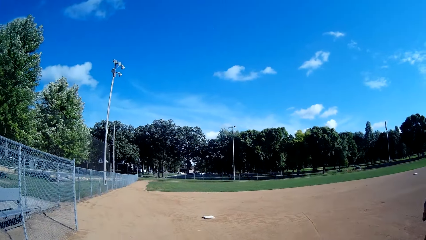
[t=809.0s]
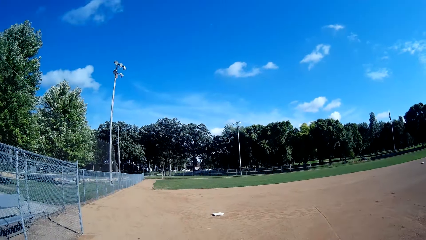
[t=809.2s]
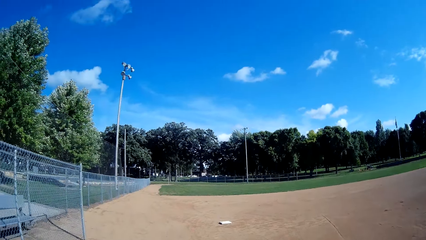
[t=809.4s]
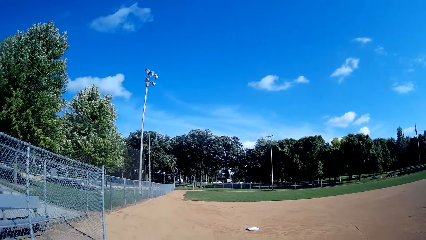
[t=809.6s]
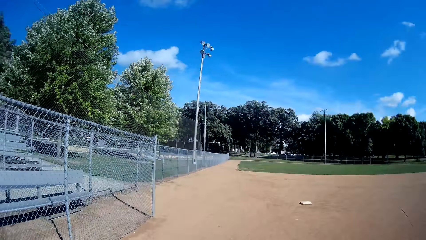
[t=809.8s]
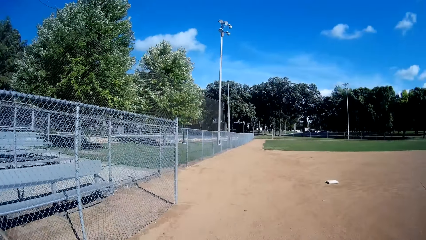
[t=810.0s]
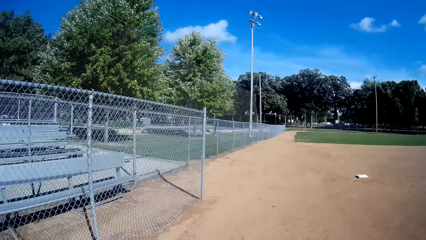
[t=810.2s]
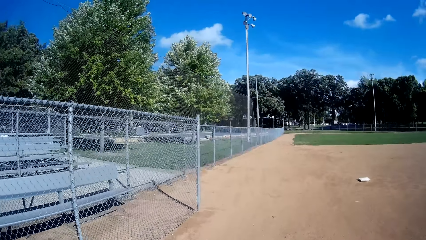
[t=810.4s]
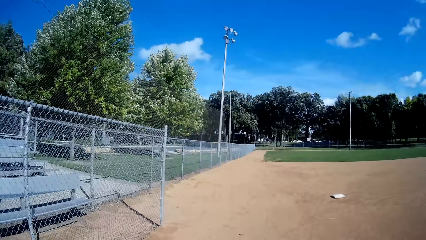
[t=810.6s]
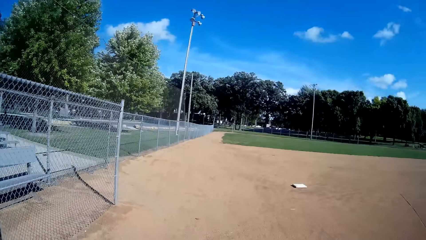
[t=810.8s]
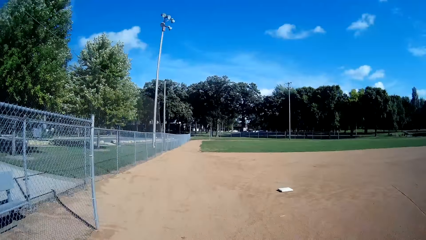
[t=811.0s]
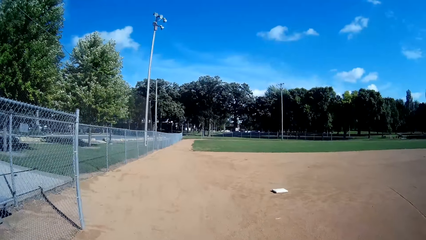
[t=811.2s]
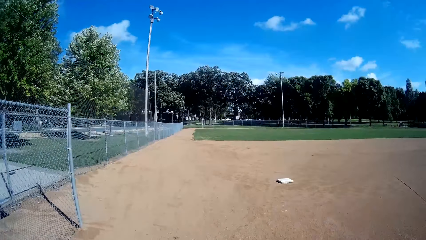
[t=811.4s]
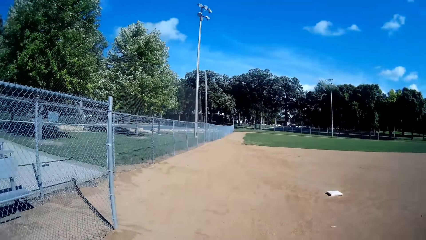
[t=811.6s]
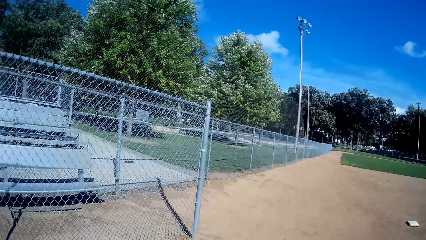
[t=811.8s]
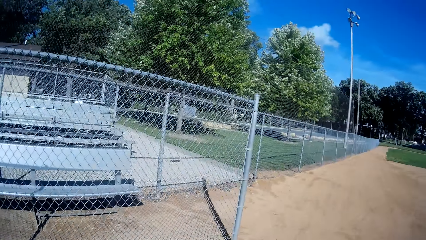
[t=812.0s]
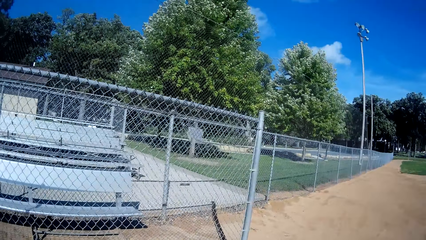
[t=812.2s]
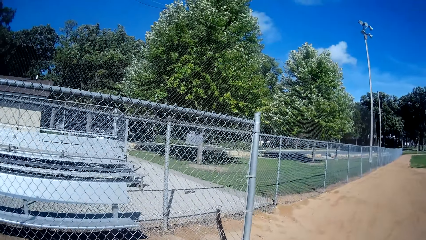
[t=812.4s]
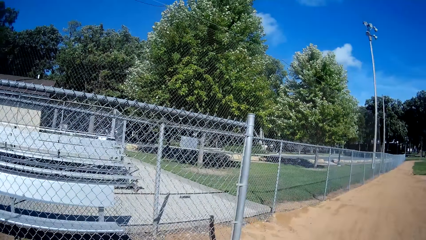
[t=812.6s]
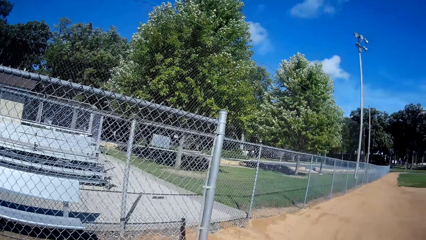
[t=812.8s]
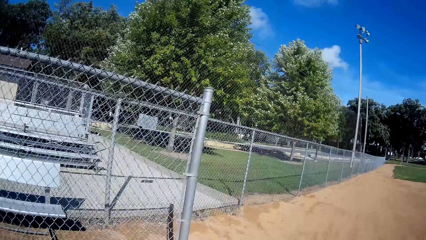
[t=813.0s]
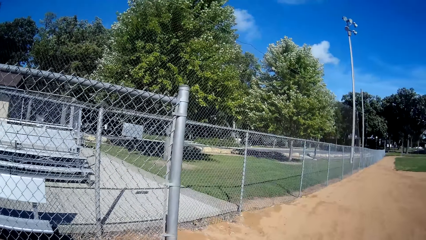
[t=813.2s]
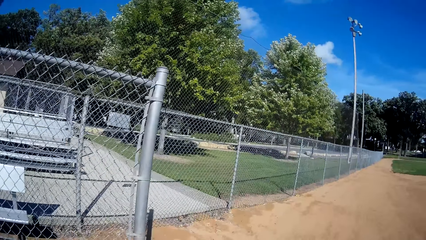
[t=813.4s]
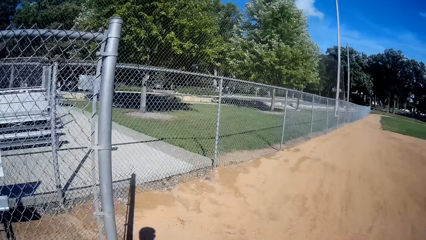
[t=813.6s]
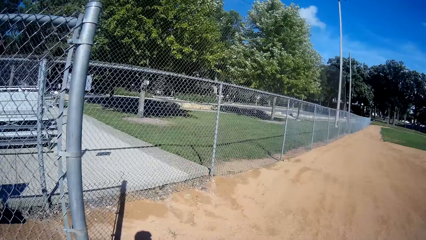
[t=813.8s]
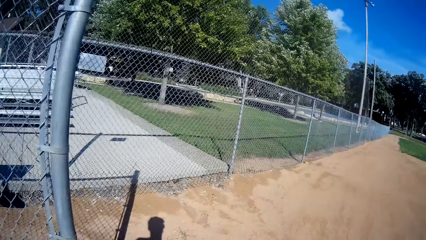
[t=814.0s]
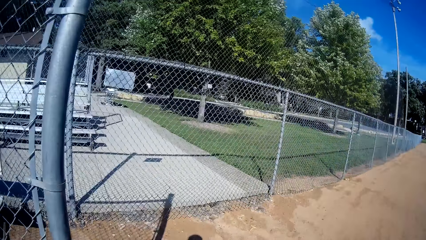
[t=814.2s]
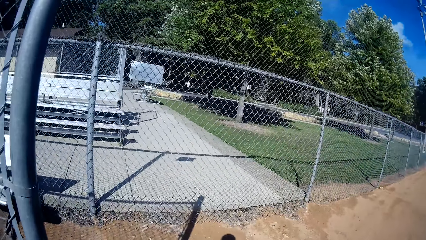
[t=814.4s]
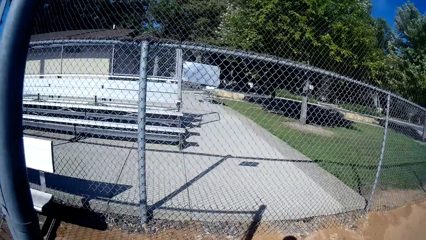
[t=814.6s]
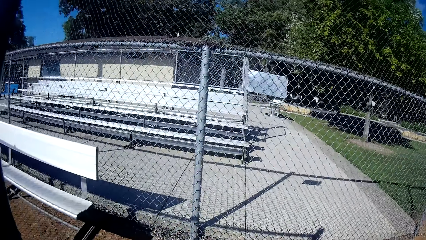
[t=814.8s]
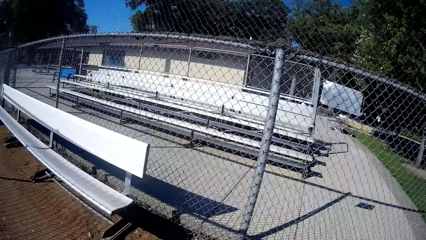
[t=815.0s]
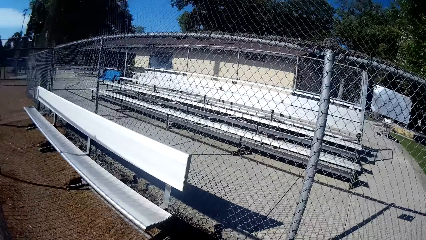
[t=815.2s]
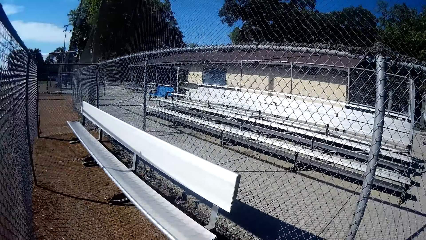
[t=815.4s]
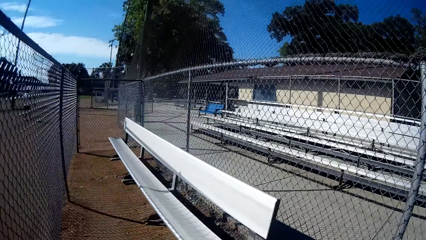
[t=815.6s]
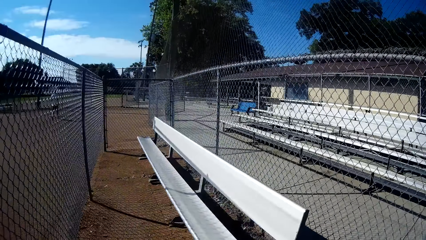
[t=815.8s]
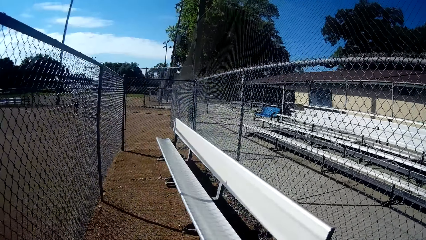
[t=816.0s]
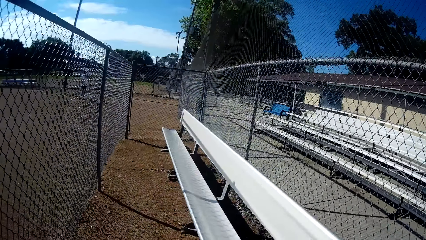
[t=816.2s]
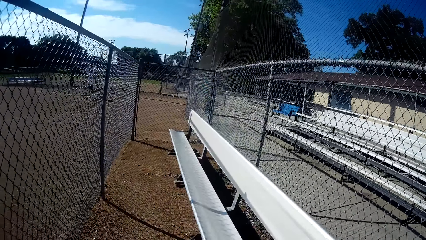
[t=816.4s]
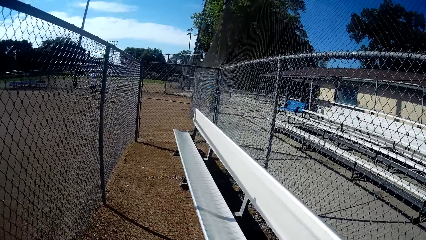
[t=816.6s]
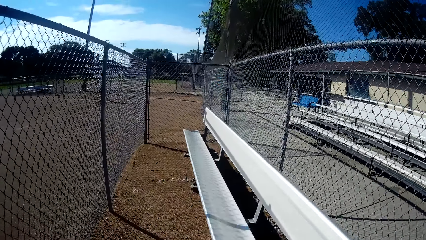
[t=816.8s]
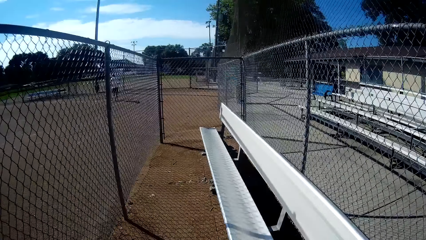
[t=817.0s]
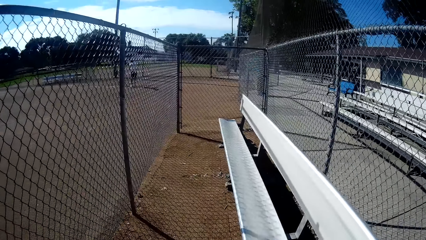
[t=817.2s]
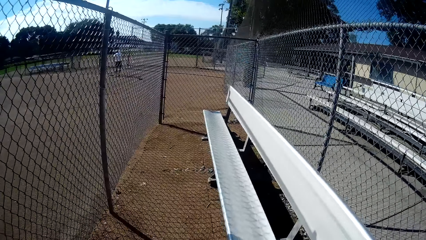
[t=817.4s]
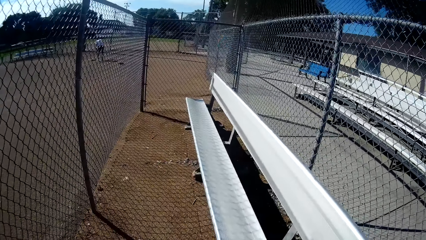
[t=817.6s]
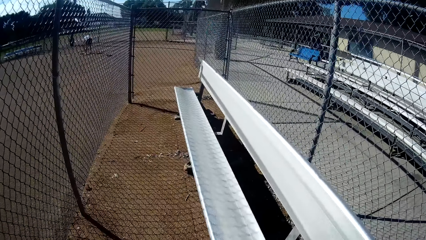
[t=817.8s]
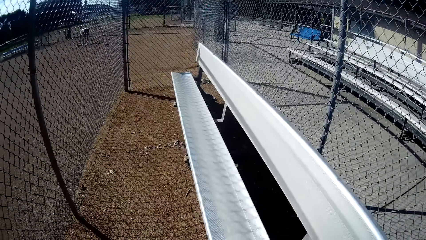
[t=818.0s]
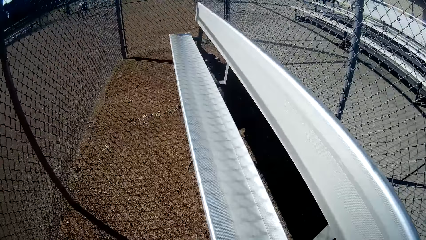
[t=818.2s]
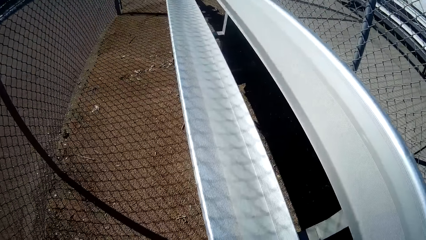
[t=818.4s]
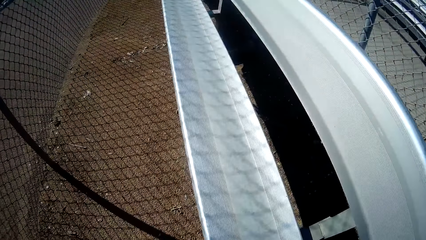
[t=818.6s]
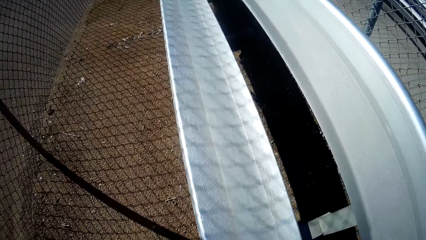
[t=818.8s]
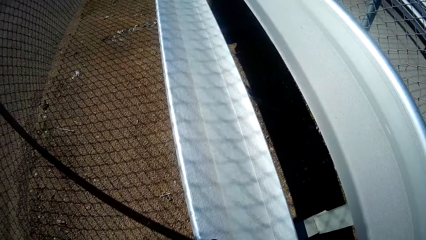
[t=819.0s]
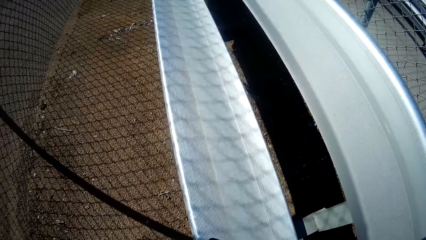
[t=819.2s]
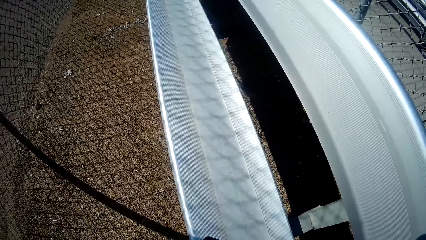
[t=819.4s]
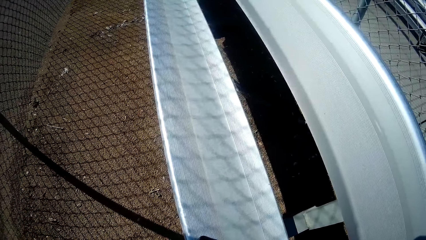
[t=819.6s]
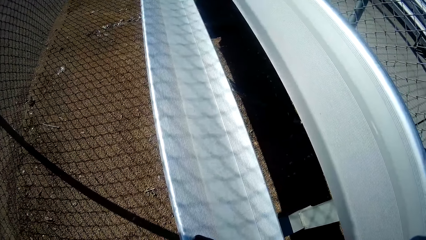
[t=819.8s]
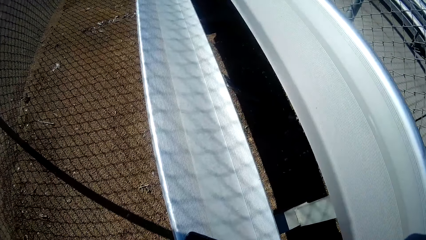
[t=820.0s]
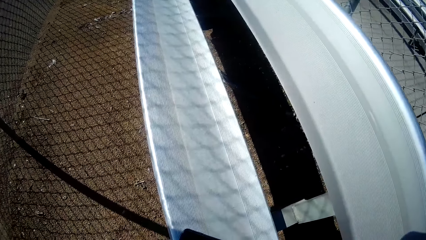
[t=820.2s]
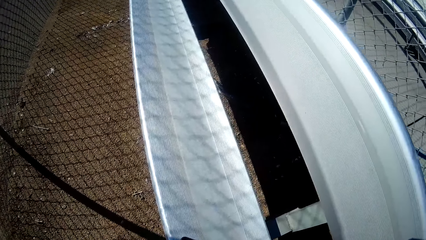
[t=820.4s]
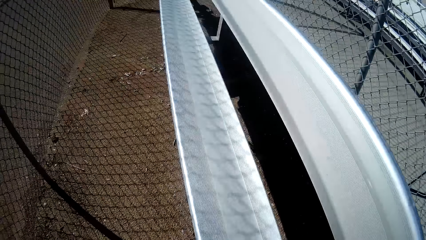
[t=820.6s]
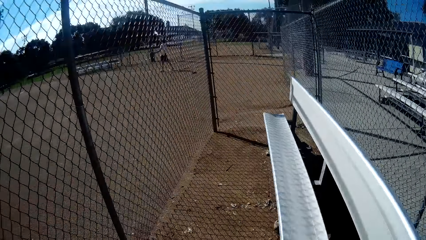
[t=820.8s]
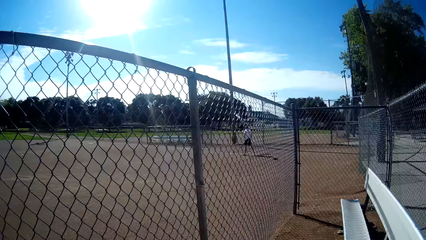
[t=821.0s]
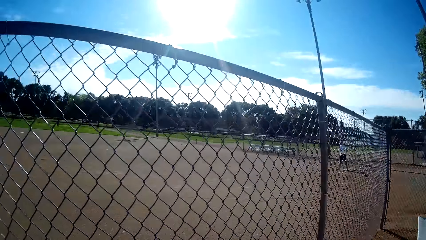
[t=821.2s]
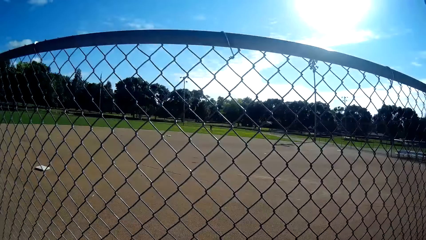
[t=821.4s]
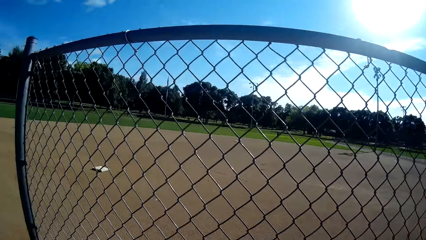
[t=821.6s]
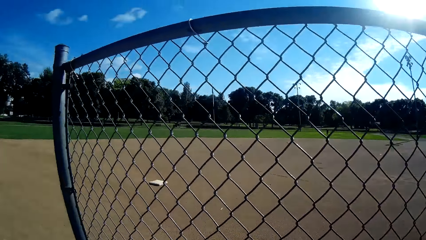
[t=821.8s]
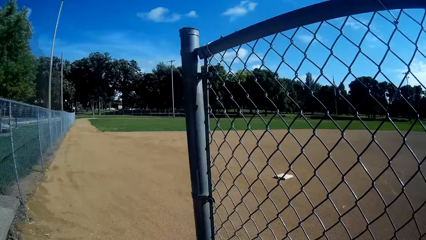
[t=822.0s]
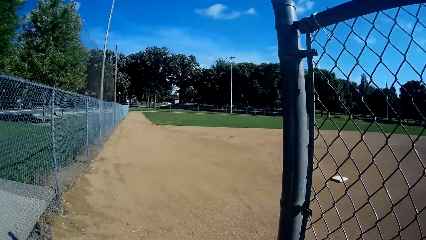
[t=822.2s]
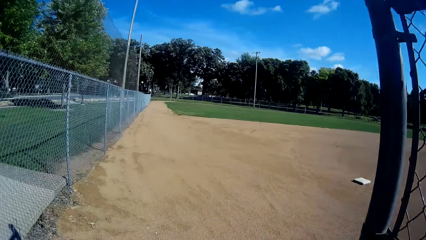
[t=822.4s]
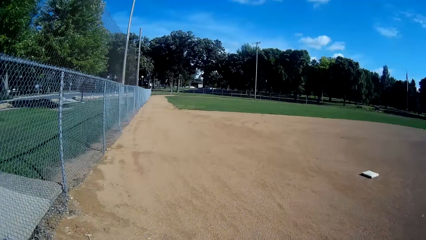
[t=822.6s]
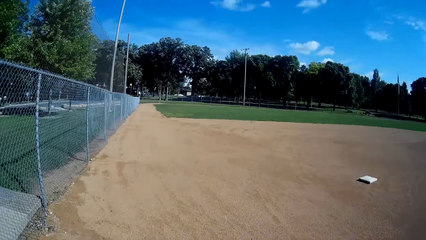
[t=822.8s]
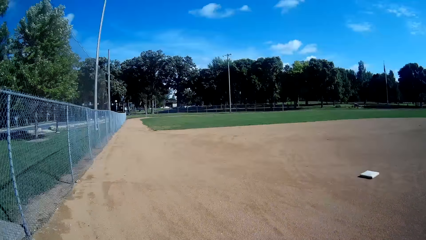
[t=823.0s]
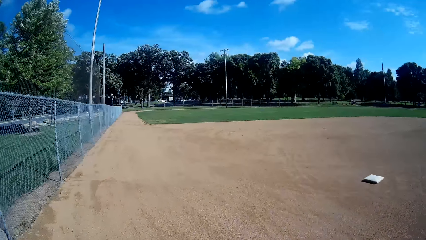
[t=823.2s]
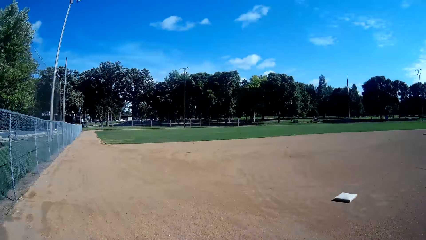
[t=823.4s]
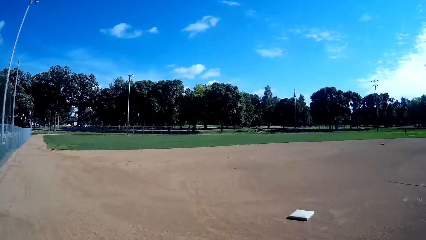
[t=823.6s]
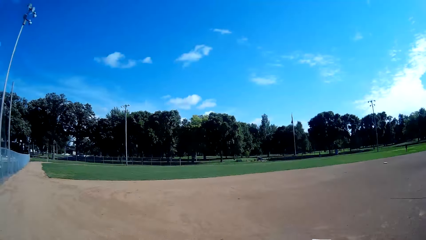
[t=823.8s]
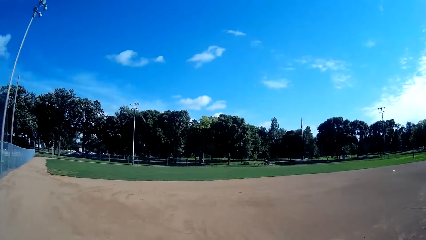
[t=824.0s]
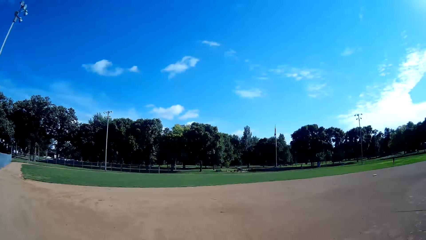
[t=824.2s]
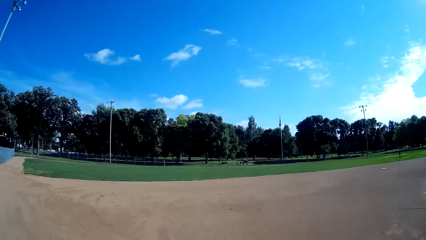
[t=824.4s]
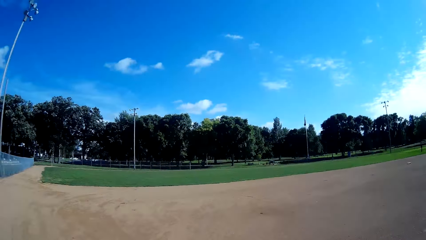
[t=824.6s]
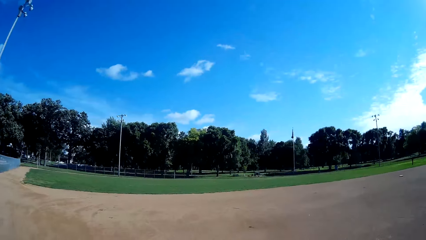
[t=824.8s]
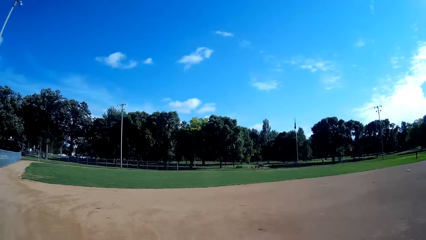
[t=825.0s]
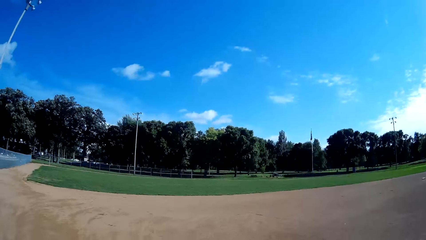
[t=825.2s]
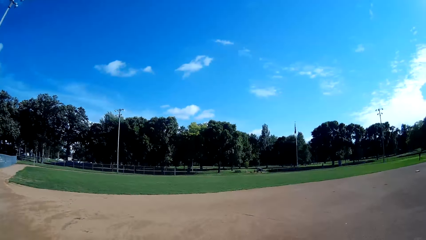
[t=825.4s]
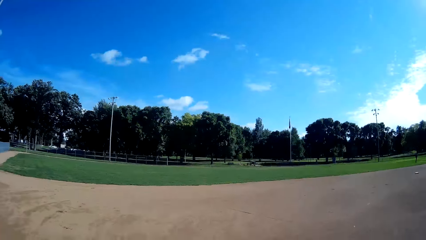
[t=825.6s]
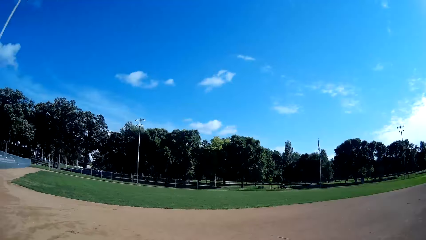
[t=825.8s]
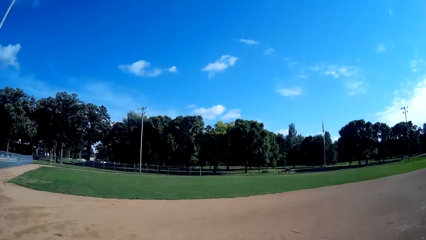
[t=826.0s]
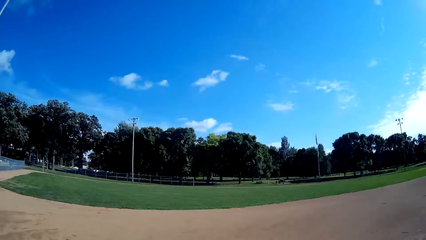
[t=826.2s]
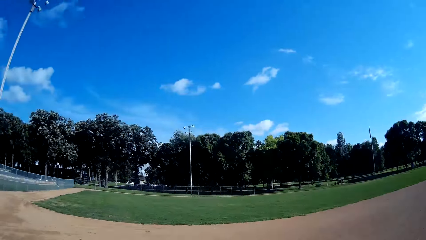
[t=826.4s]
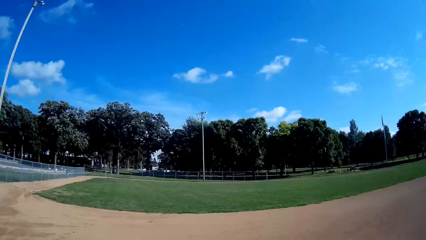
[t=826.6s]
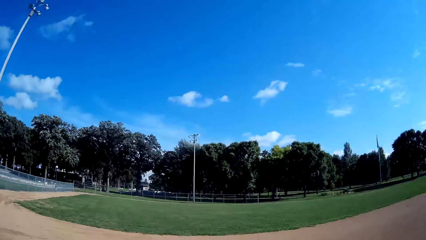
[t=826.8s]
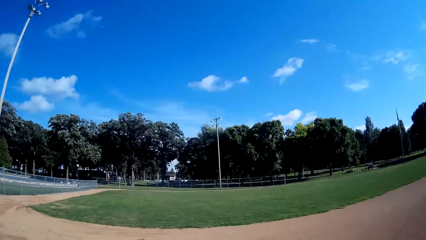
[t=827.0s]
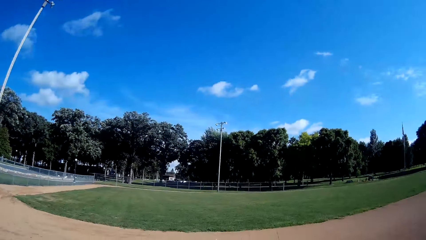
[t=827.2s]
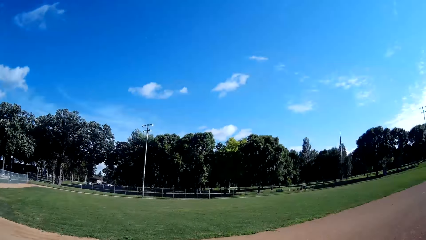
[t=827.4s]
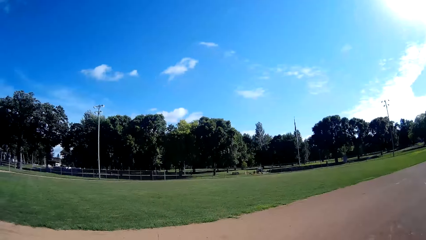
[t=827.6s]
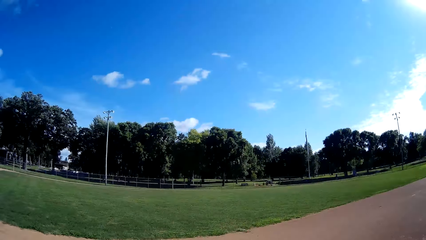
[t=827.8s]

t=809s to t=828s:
The camera wearer looks around. They walk towards a metal bench in the field. A man bends. The camera wearer looks at the bench. They look around. They walk away from the metal bench. They run towards the field.
